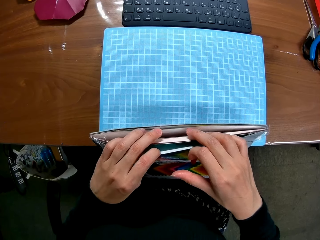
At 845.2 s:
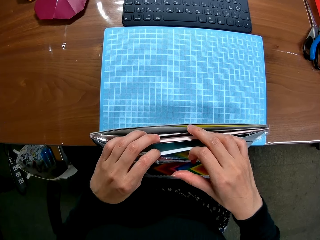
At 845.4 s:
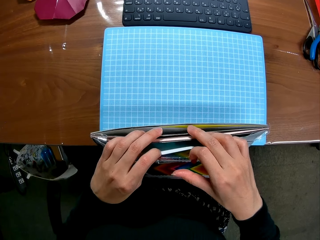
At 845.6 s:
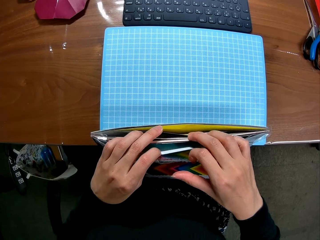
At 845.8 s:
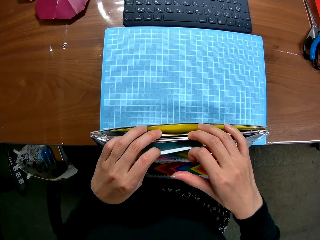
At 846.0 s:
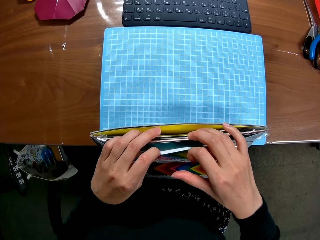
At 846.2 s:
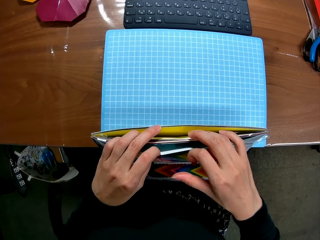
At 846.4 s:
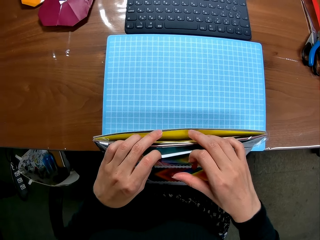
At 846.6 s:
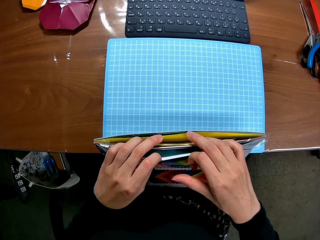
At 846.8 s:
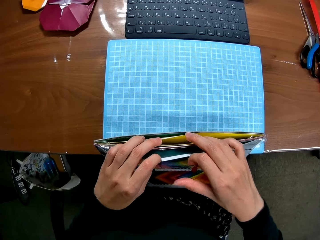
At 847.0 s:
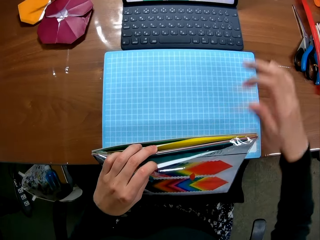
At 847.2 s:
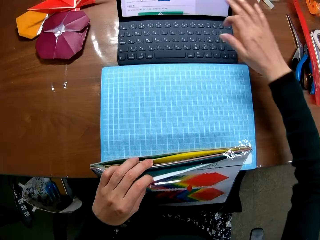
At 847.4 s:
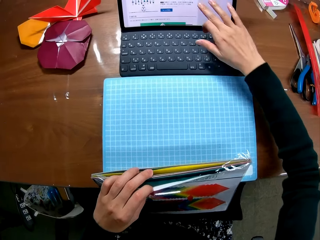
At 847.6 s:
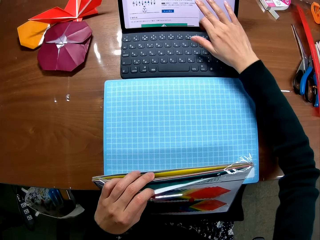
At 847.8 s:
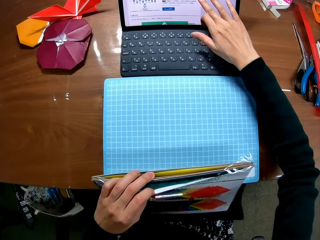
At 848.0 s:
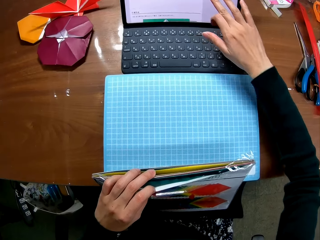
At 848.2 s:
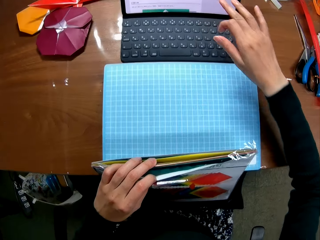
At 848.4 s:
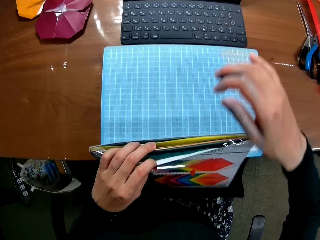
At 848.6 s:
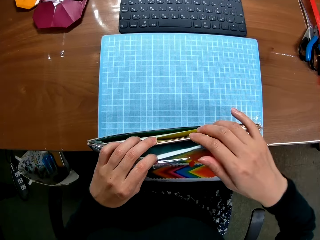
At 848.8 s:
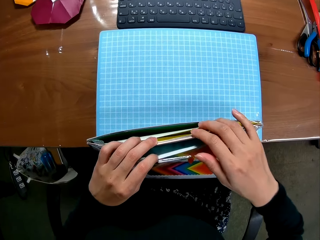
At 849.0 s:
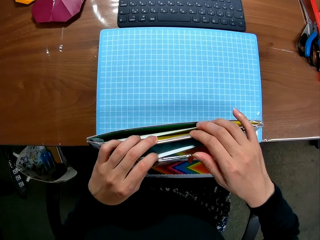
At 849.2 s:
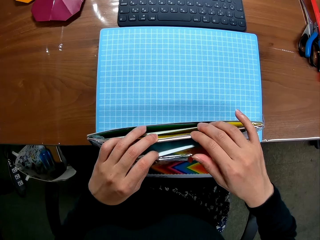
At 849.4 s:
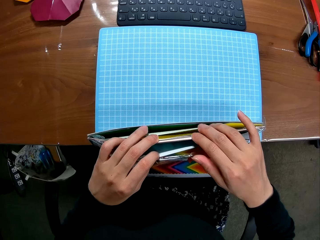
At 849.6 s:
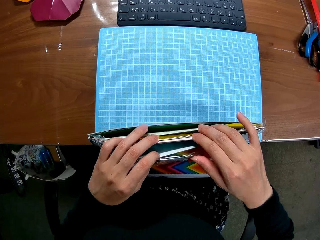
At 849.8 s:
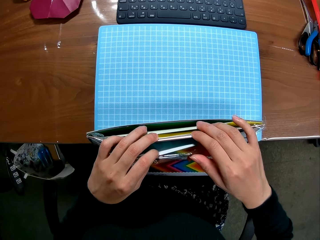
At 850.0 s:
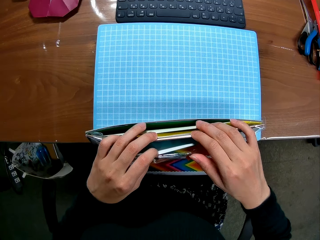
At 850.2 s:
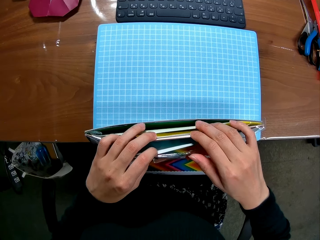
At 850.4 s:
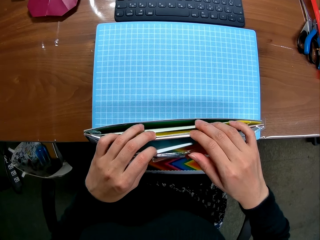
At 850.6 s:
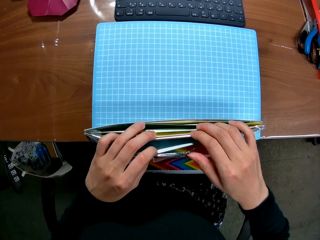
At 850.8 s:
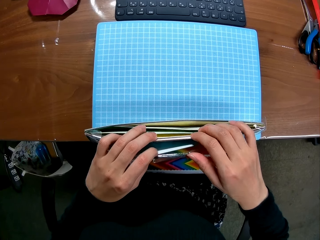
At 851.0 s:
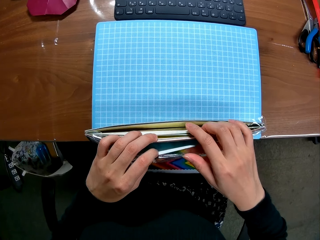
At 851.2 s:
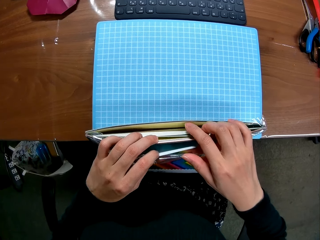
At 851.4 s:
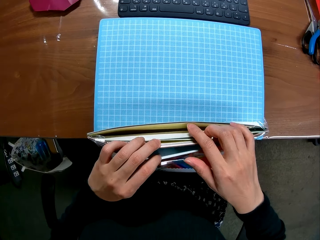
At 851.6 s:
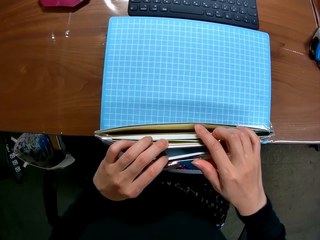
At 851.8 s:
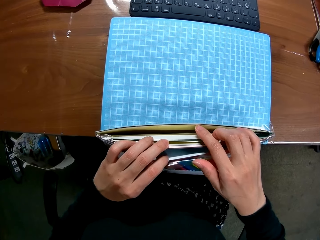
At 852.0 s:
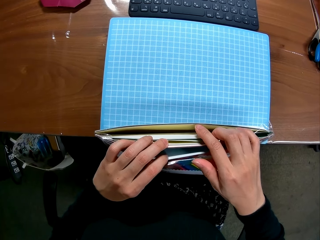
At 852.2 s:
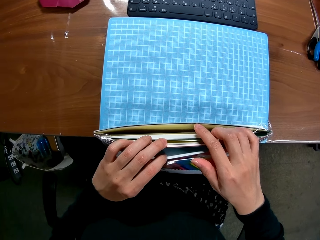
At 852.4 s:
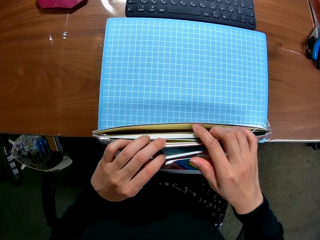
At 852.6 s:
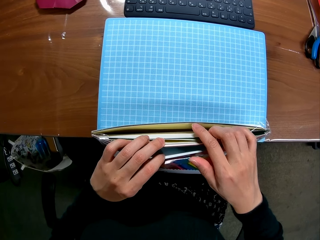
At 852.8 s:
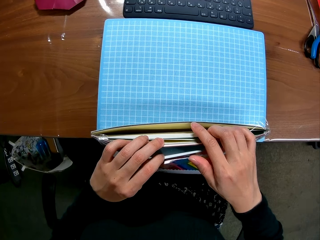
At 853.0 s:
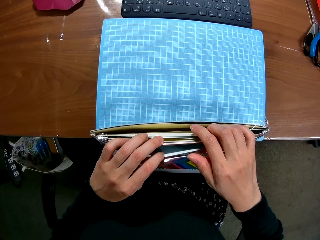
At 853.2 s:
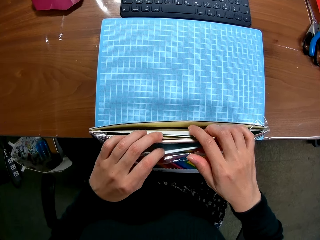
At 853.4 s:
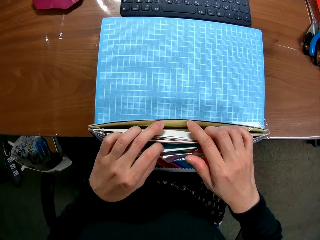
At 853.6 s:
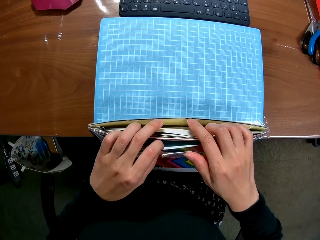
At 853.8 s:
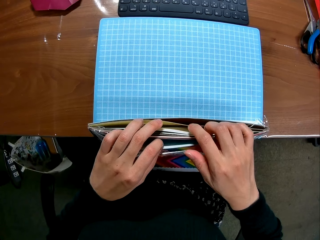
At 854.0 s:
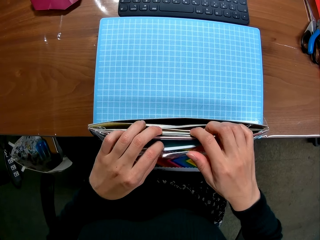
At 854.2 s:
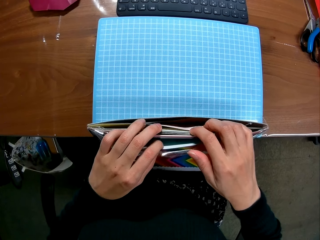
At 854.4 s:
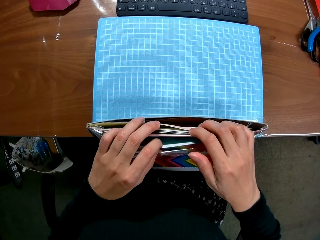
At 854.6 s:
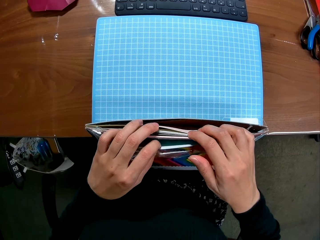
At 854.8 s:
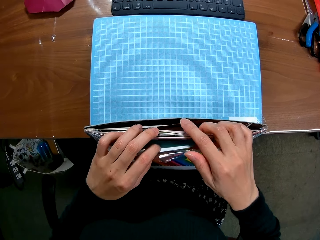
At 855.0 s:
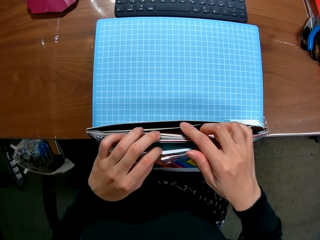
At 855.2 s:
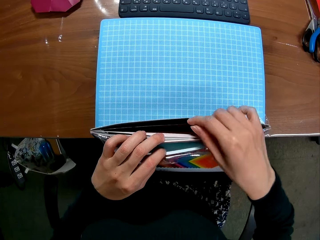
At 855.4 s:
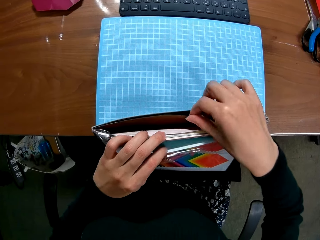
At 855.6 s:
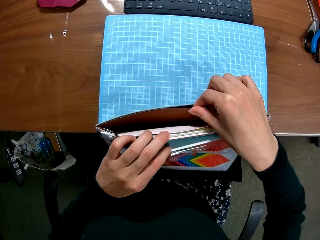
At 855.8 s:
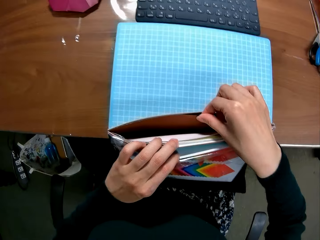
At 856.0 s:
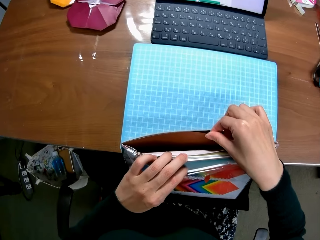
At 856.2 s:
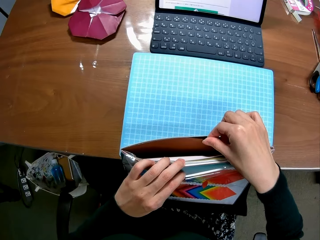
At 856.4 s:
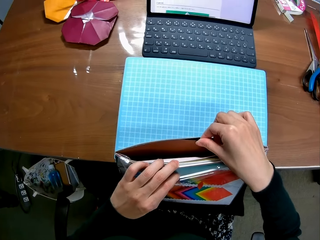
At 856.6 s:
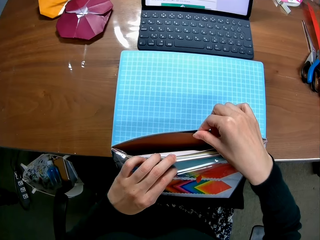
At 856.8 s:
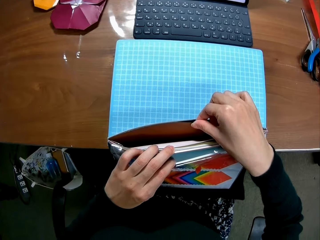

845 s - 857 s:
The camera wearer operates the laptop. They touch the screen. They continue searching the folders. They look for the craft paper.

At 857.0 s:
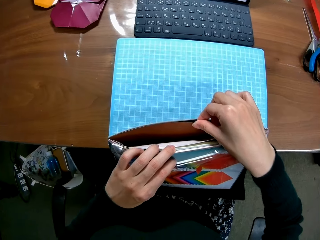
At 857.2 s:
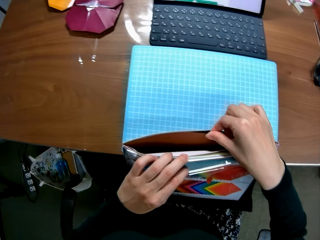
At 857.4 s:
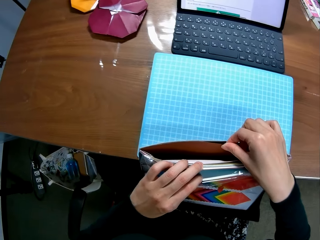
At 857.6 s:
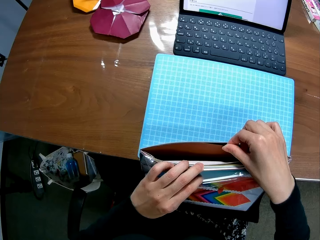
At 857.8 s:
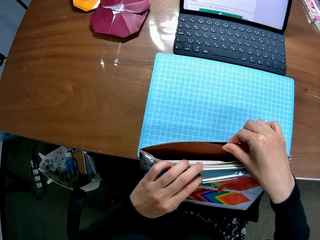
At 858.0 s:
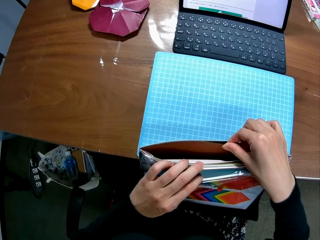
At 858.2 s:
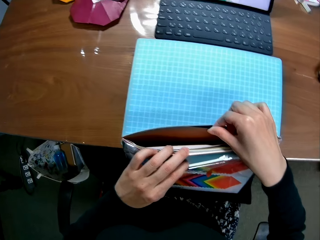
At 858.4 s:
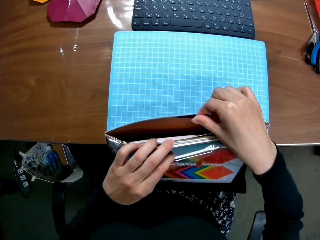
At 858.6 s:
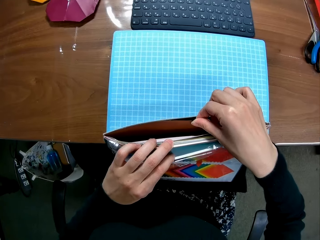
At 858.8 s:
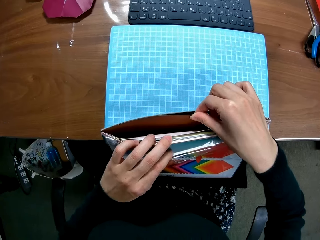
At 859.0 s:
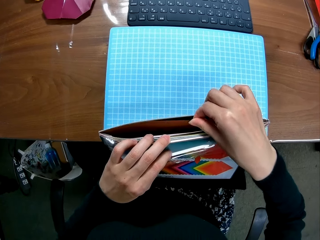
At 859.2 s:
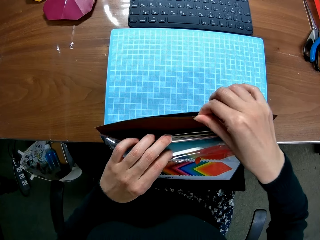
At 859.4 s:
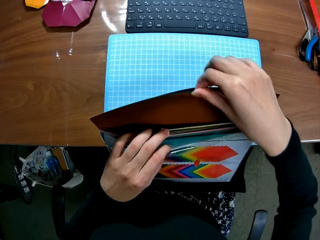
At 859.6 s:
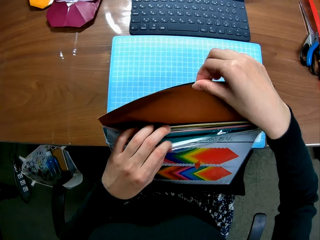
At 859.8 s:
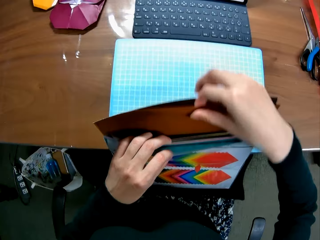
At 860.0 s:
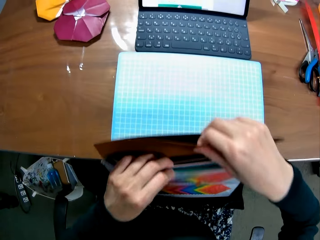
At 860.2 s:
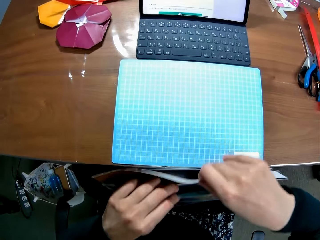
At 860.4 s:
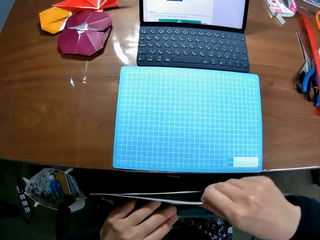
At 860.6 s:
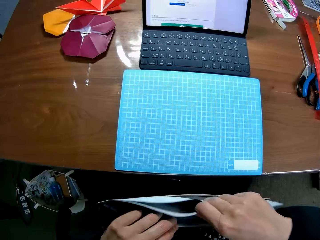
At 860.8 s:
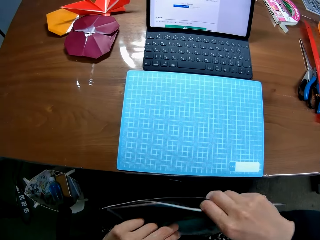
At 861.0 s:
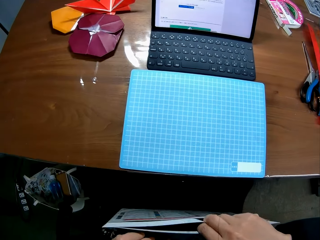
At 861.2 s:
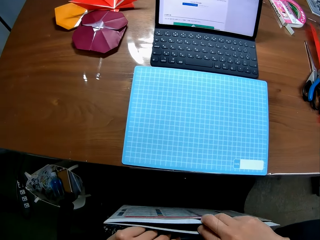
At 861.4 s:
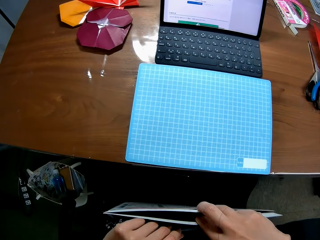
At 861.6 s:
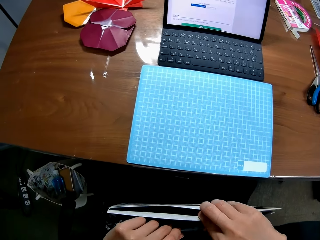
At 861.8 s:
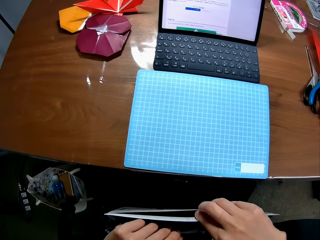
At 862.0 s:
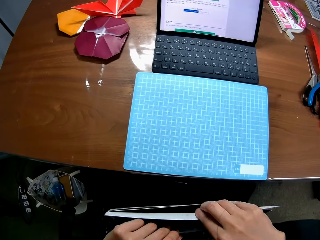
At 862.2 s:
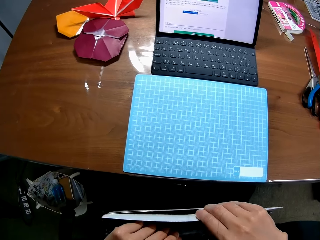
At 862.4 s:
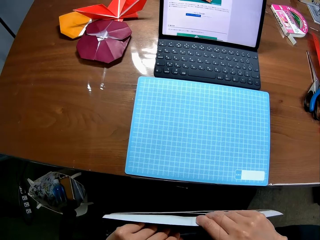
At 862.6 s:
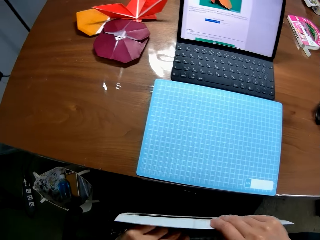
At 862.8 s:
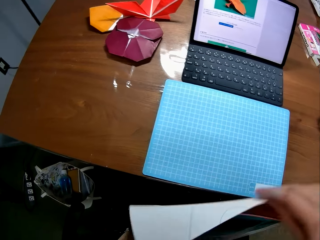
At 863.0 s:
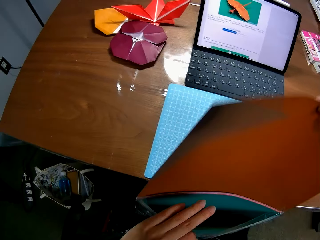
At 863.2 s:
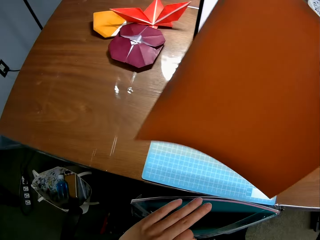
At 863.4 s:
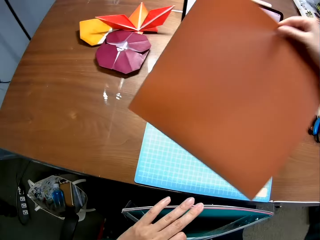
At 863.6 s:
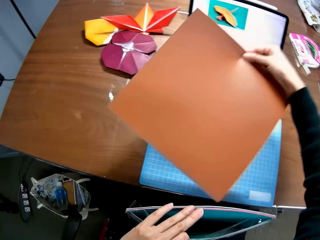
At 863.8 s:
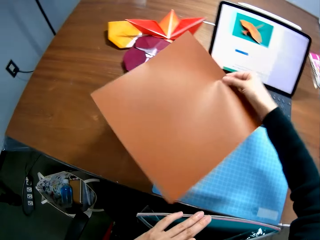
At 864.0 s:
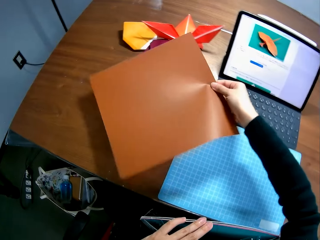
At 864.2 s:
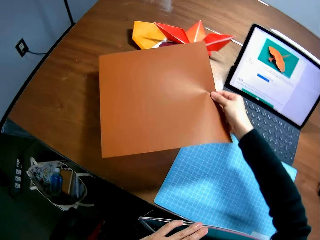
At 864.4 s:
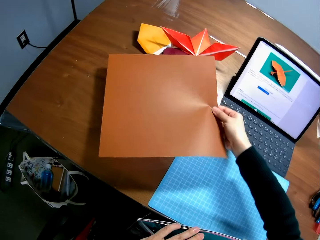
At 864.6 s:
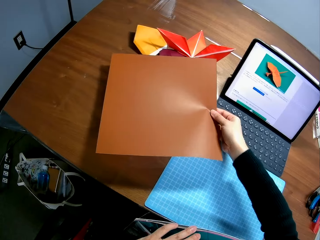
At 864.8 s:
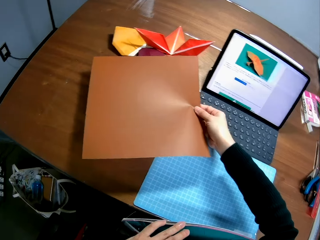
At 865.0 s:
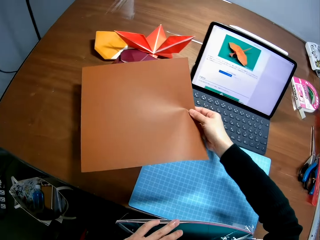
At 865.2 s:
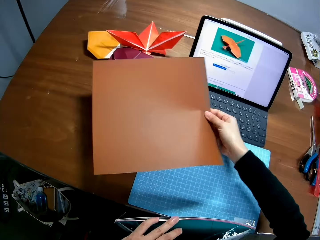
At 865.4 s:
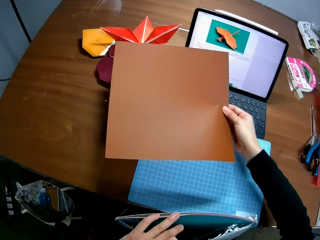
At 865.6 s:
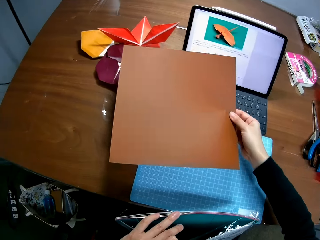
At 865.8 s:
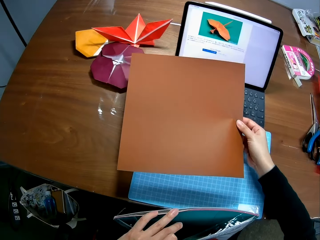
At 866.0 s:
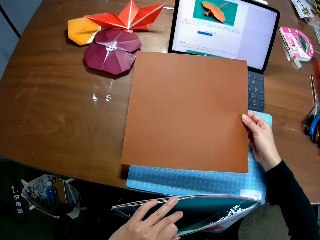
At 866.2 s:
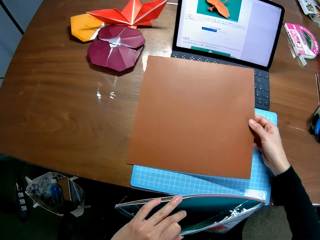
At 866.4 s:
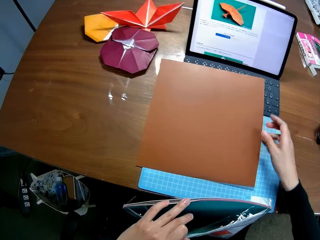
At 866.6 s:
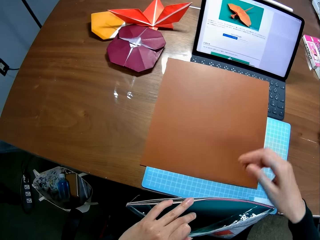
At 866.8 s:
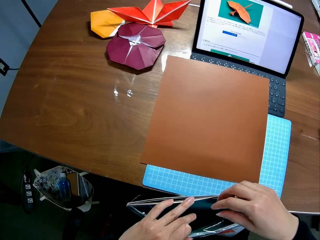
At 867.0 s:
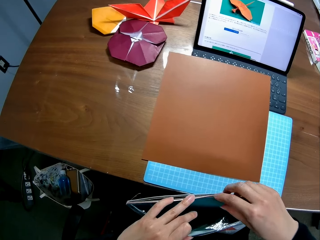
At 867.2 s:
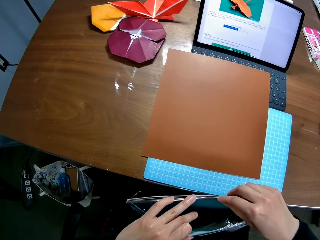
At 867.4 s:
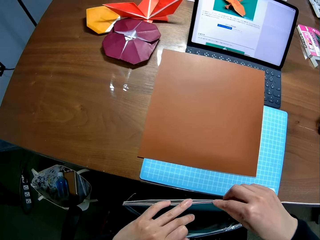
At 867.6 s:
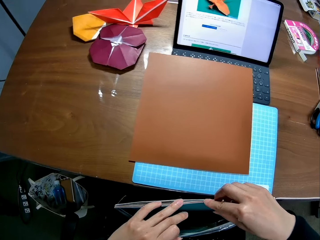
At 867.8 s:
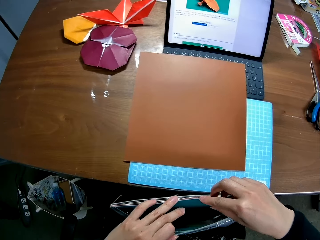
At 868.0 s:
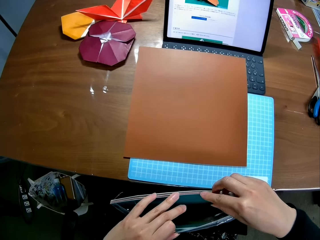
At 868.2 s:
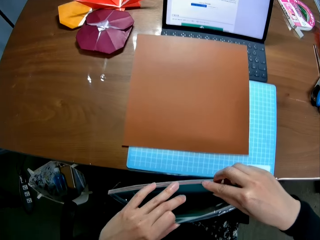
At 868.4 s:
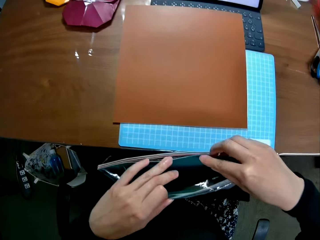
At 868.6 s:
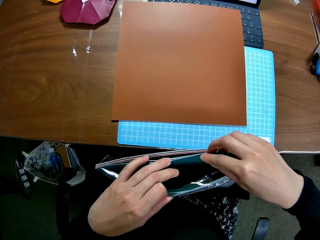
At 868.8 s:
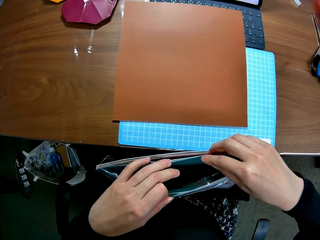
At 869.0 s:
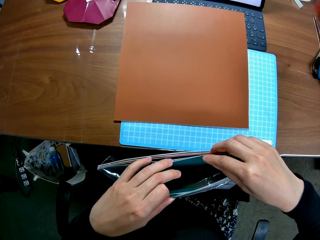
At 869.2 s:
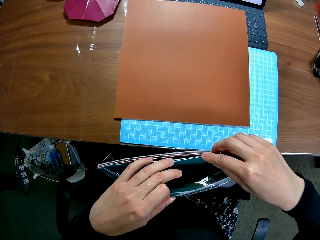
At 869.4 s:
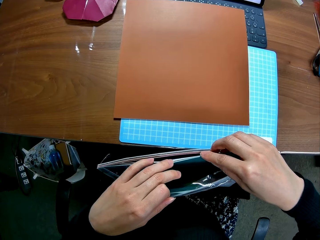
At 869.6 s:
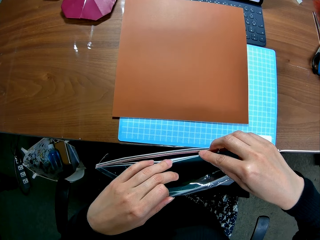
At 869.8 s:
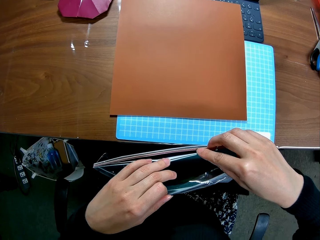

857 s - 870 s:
The camera wearer picks out the craft paper from the folder. They drop the paper on the table. They look at the craft paper. They search the folder.
